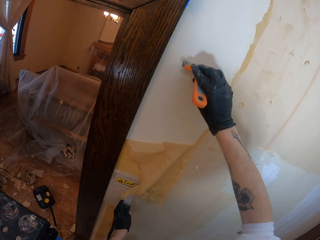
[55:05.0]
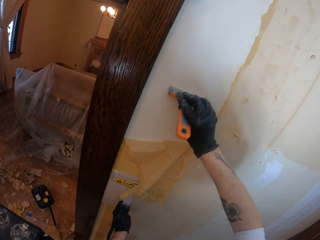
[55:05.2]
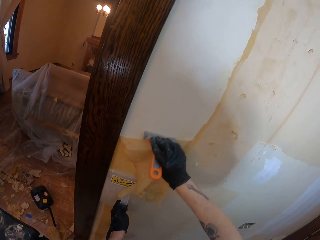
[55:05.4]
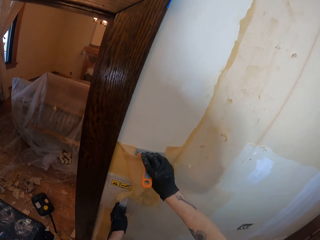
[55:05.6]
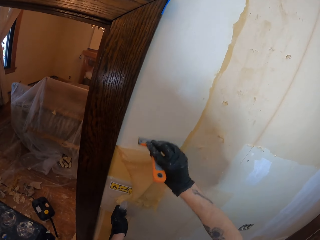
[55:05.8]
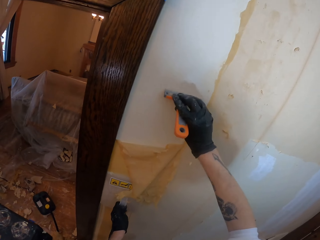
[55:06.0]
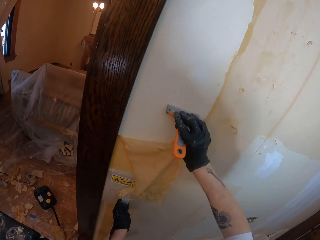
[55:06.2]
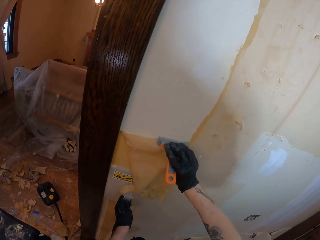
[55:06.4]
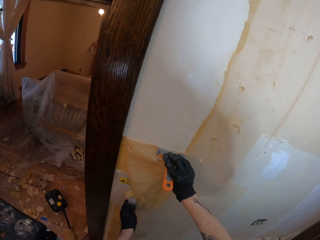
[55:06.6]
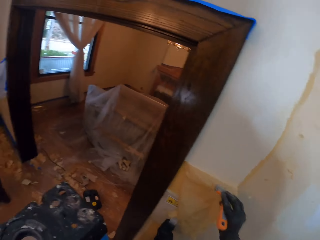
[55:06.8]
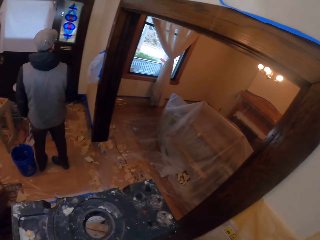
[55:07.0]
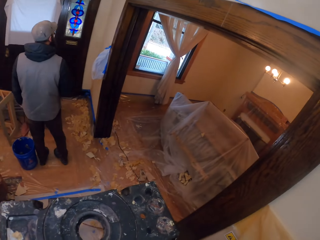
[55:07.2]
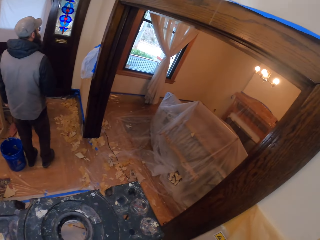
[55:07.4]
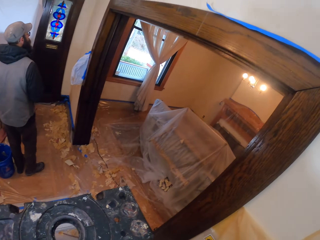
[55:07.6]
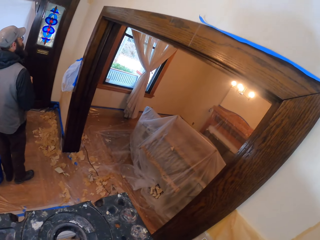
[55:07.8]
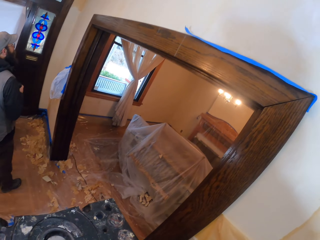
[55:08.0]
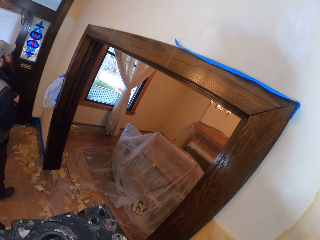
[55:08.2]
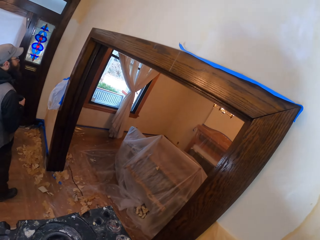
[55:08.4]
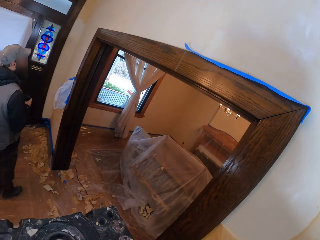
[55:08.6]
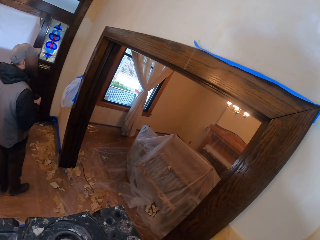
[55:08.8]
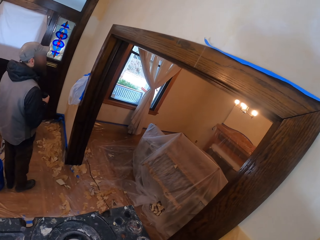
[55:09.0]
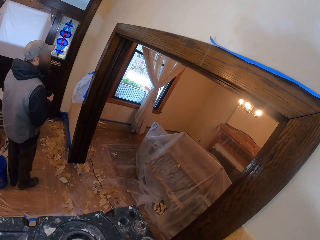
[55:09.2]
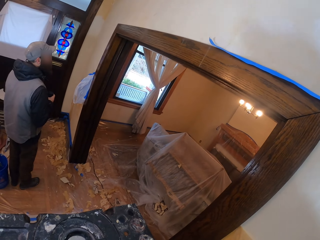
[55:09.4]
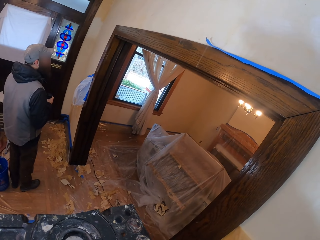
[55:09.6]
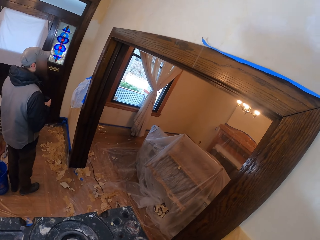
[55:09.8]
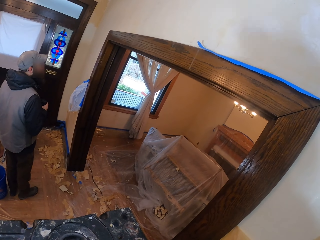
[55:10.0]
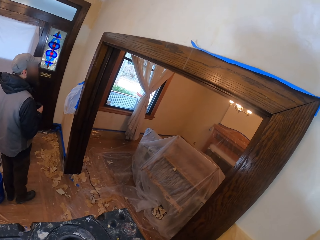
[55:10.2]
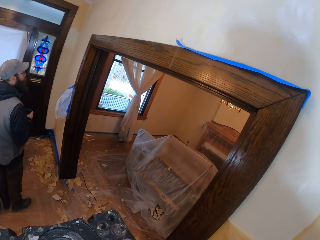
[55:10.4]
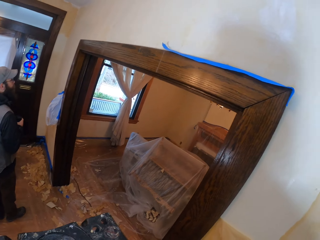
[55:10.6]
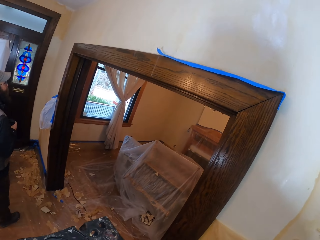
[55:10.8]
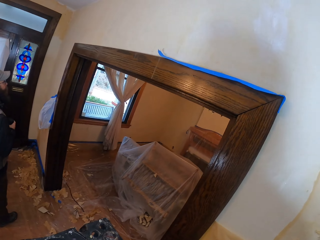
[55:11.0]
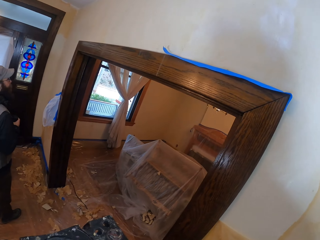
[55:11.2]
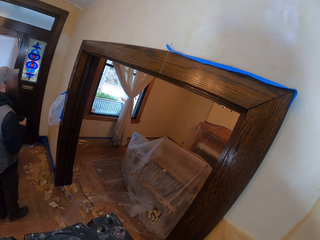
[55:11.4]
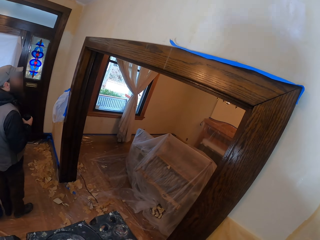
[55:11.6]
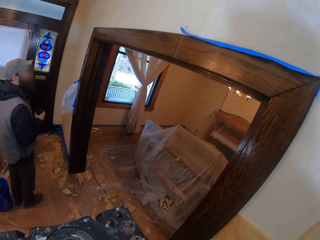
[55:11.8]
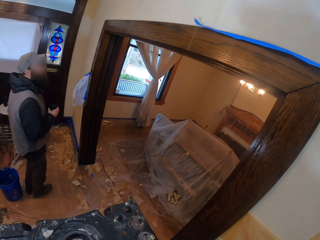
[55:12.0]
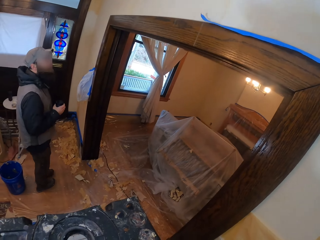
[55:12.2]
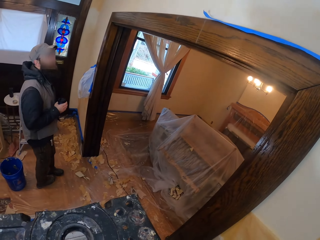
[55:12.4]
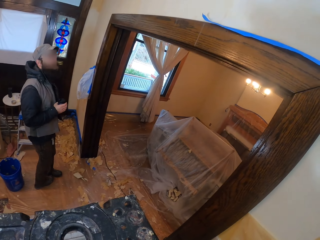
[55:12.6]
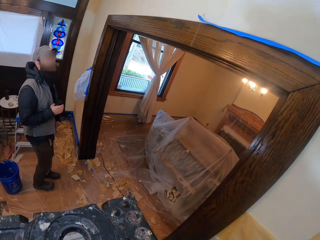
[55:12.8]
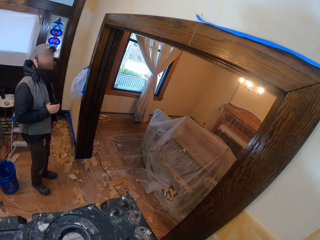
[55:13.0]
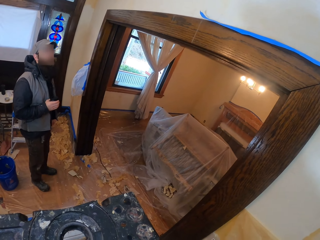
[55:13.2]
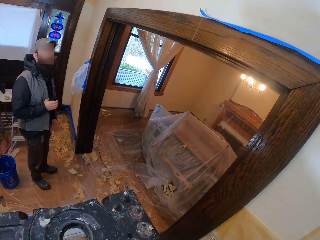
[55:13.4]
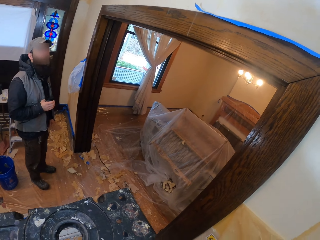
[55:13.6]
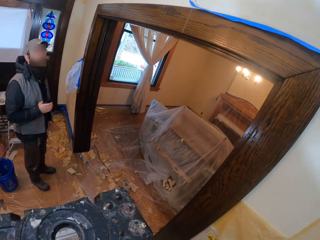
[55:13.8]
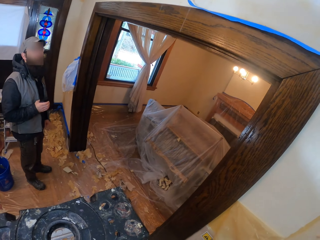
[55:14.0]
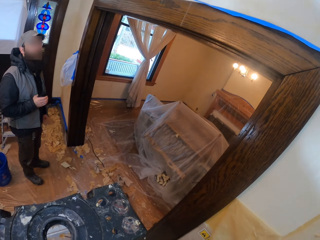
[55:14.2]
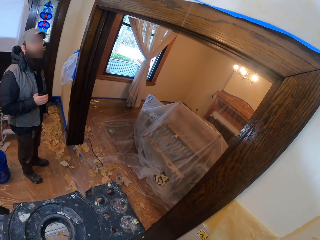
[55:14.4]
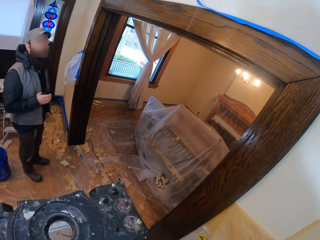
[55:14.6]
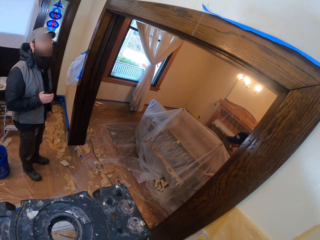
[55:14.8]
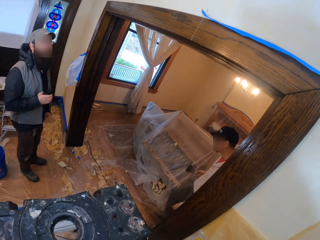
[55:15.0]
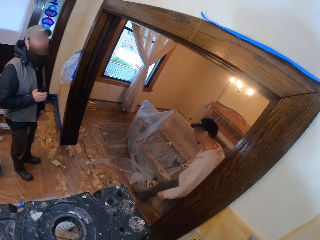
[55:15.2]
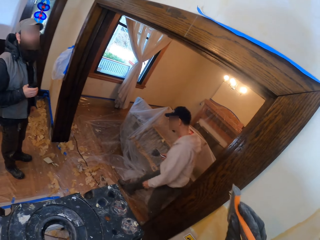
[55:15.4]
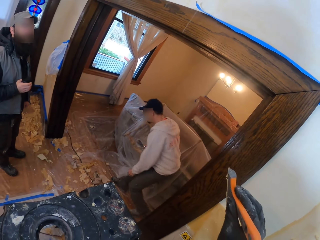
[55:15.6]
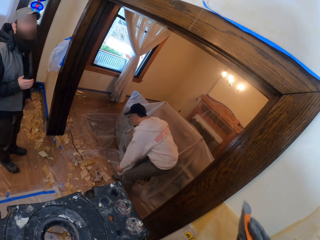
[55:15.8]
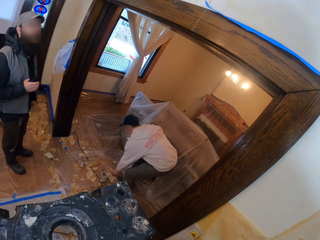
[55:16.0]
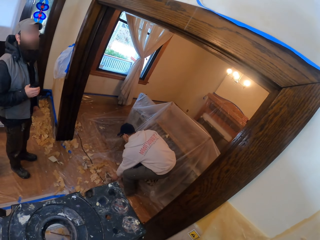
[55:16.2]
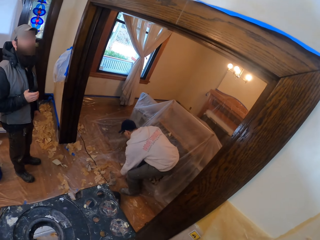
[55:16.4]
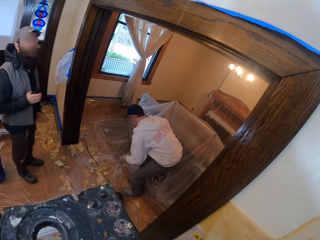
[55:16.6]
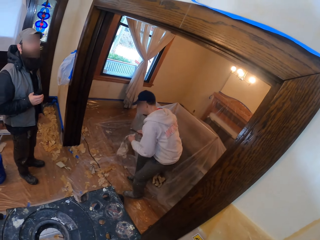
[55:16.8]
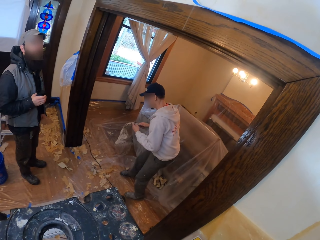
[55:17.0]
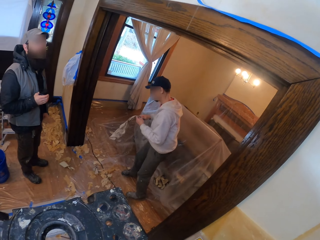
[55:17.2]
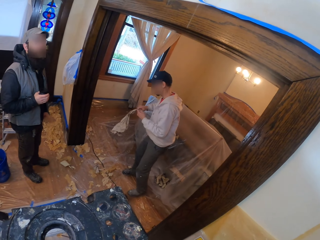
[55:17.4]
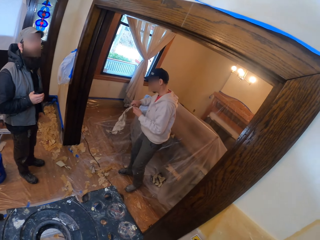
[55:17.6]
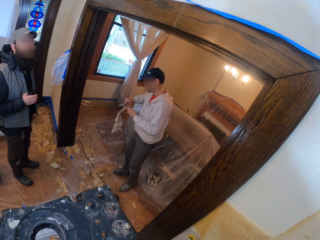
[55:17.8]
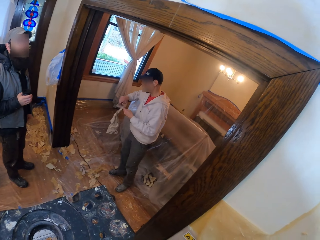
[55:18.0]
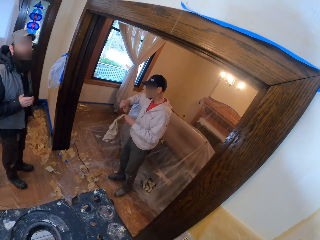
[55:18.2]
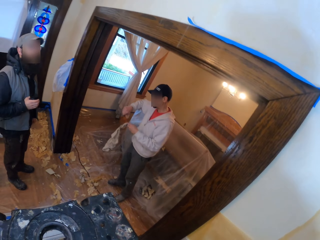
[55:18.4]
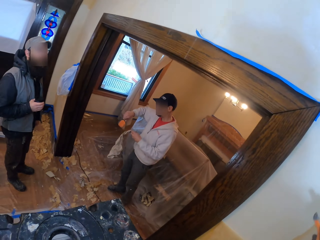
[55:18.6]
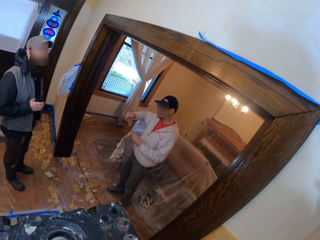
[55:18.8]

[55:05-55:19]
The camera wearer looks around the room. They interact with a man.

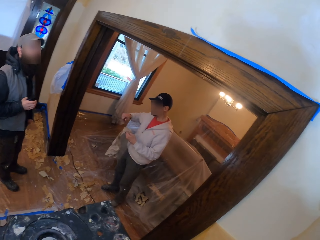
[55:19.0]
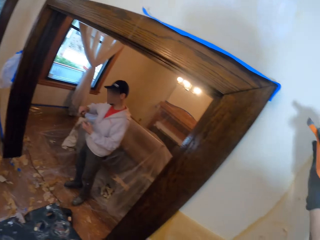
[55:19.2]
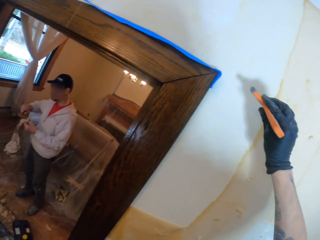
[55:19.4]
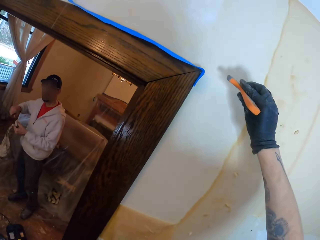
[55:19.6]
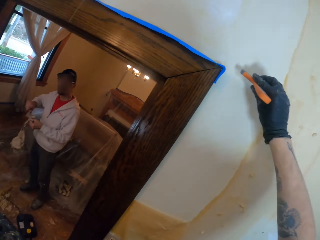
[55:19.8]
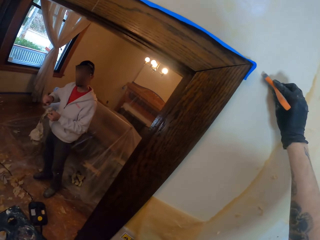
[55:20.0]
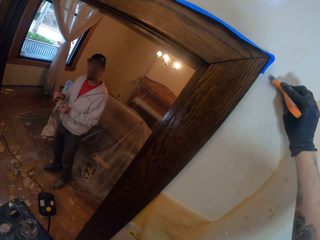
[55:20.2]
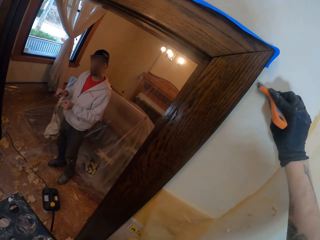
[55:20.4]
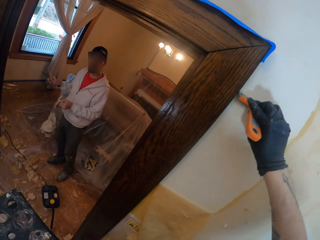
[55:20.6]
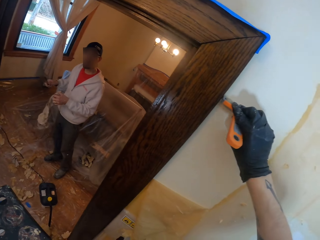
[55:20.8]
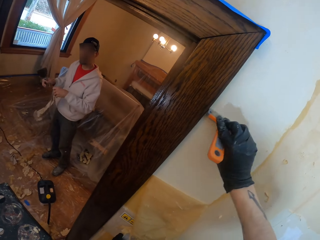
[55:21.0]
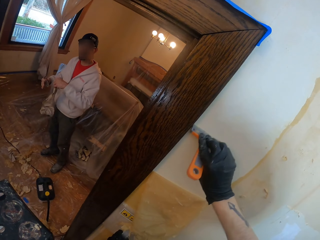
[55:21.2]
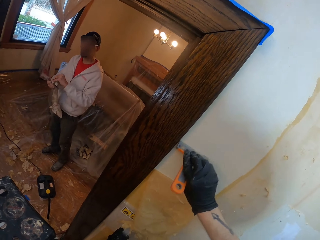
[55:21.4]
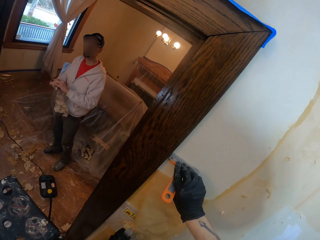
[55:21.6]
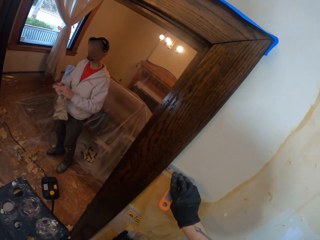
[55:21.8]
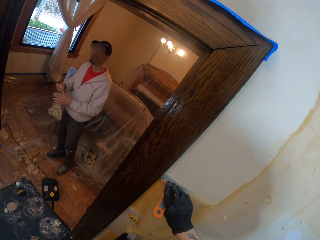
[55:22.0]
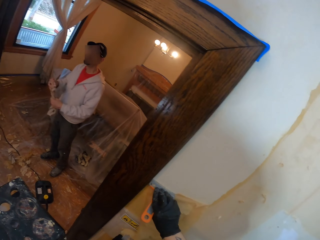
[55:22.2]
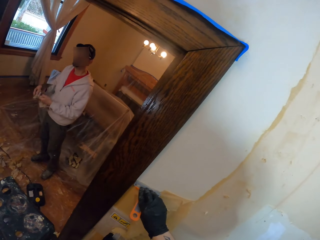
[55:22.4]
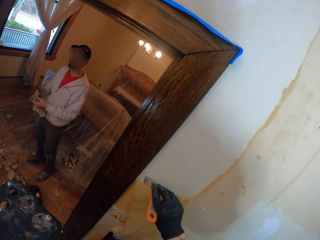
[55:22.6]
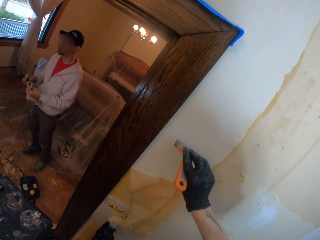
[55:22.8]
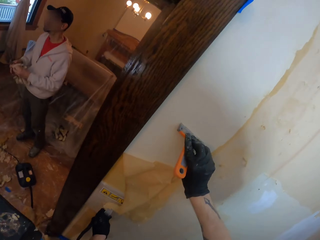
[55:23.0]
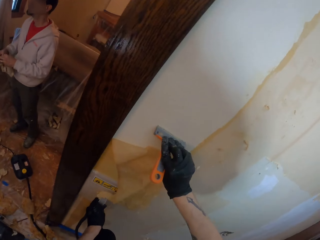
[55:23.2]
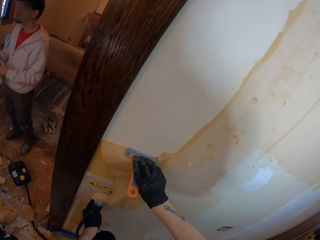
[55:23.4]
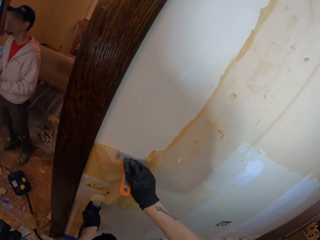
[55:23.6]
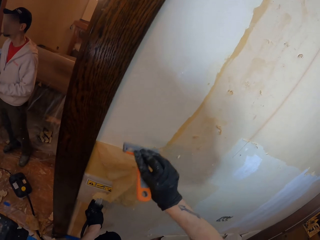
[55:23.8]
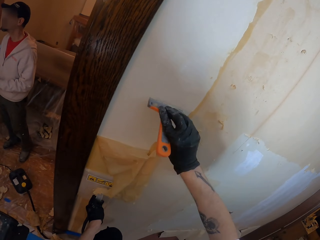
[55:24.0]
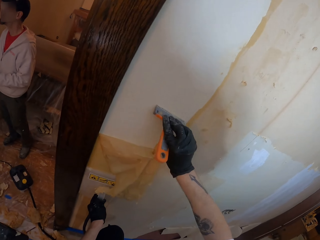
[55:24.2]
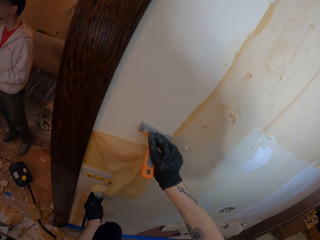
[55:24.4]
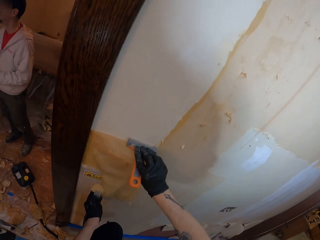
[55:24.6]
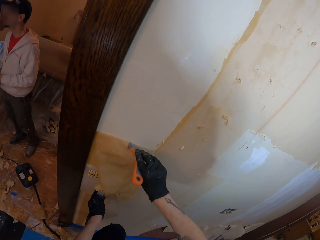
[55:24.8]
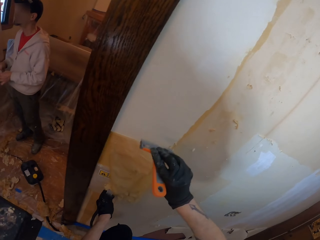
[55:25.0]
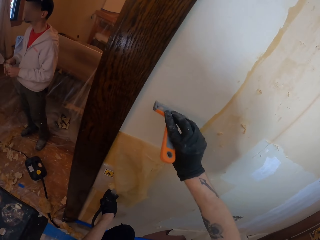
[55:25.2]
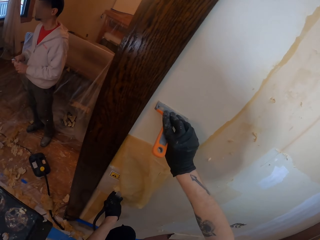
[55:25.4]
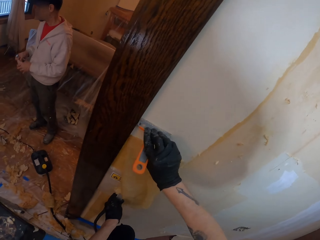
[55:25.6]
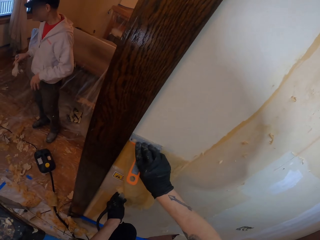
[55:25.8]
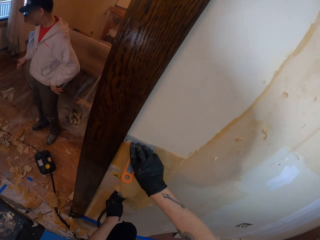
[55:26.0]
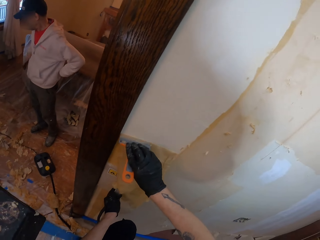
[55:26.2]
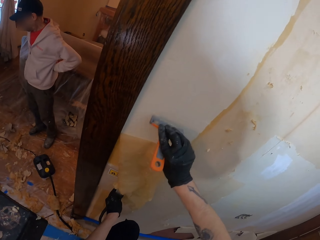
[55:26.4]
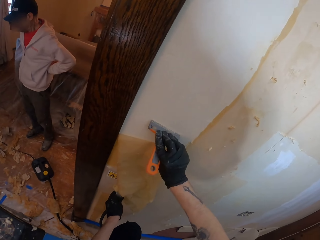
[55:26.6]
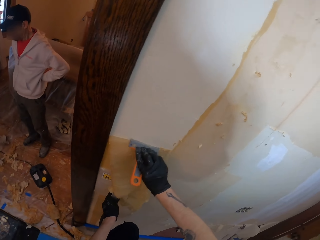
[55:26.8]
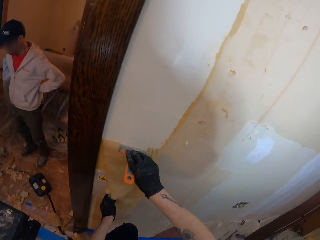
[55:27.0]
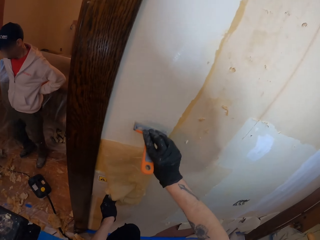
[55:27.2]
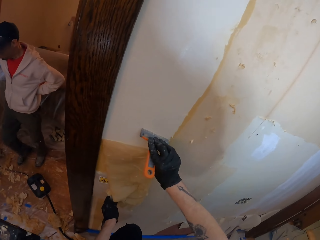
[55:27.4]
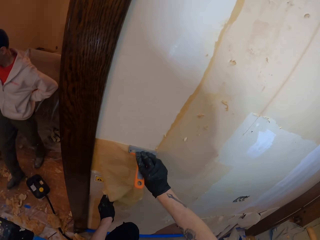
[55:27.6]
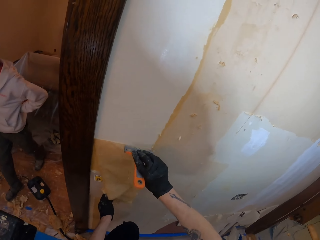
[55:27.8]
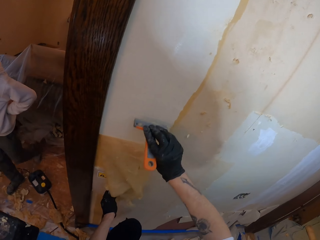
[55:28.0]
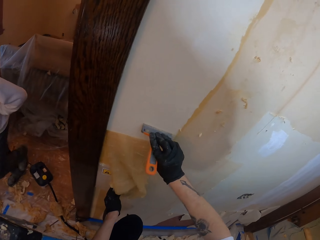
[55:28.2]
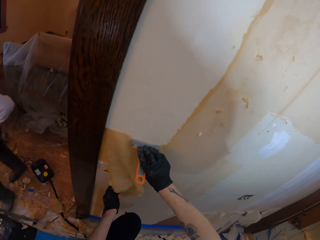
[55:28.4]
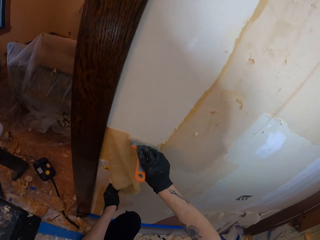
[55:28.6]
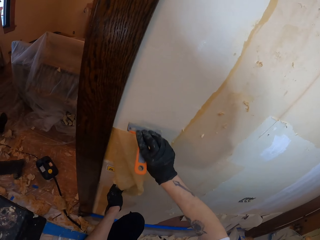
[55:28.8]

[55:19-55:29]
The camera wearer removes the paint from the wall with a scraper.
